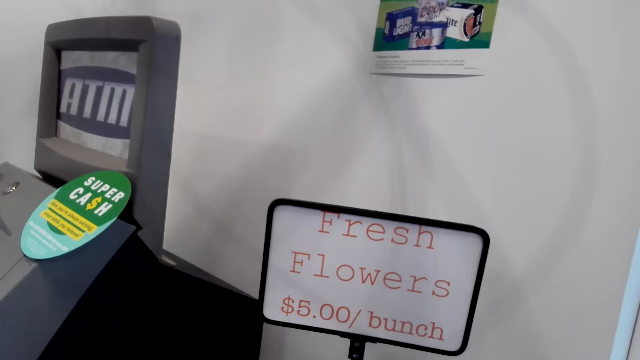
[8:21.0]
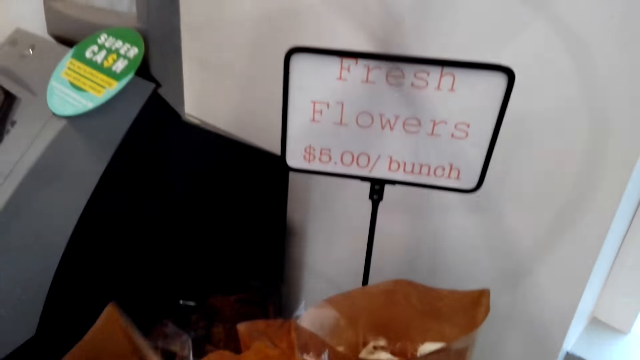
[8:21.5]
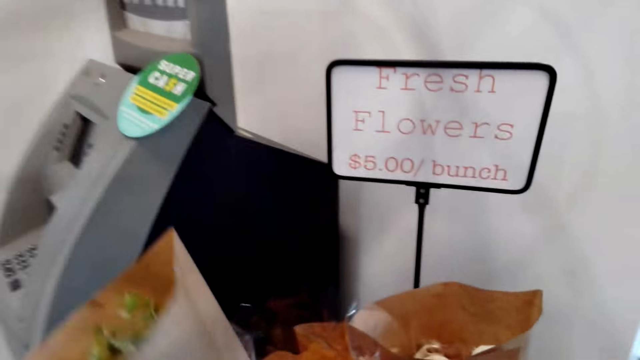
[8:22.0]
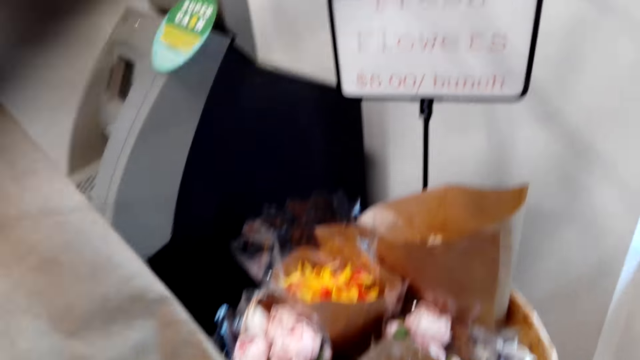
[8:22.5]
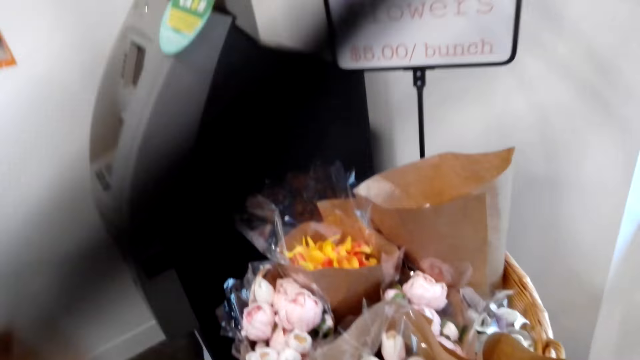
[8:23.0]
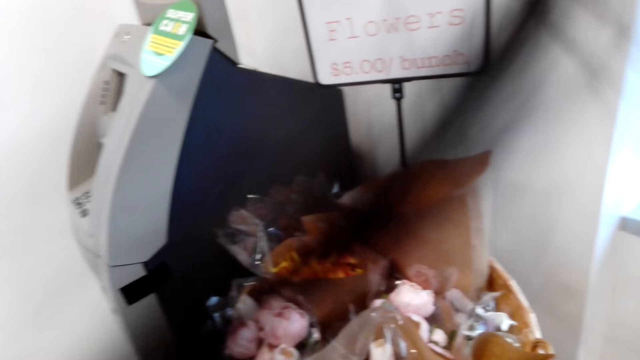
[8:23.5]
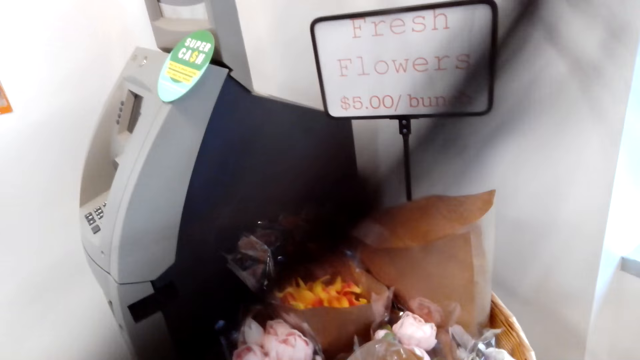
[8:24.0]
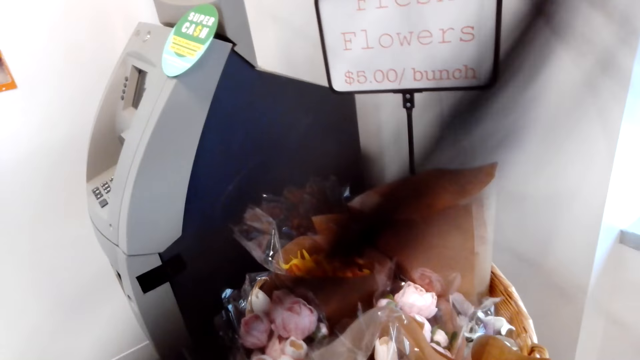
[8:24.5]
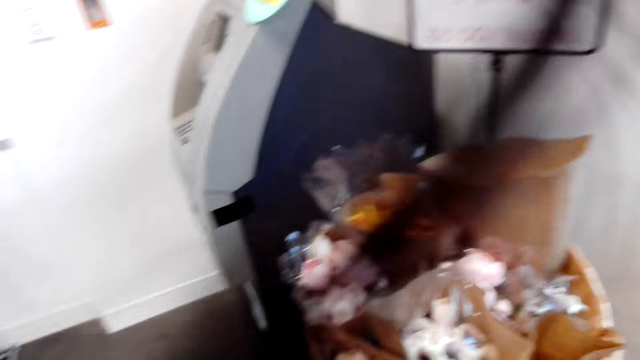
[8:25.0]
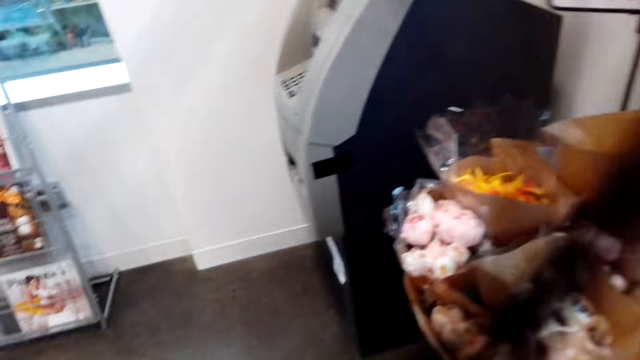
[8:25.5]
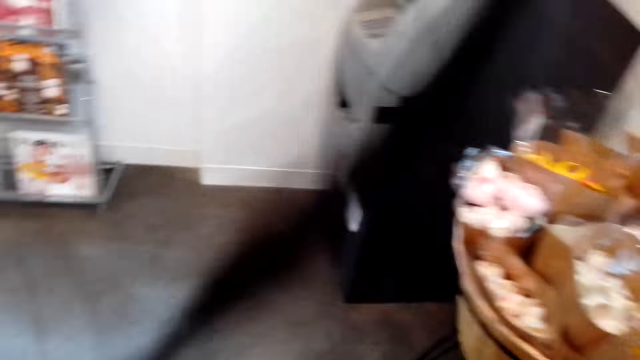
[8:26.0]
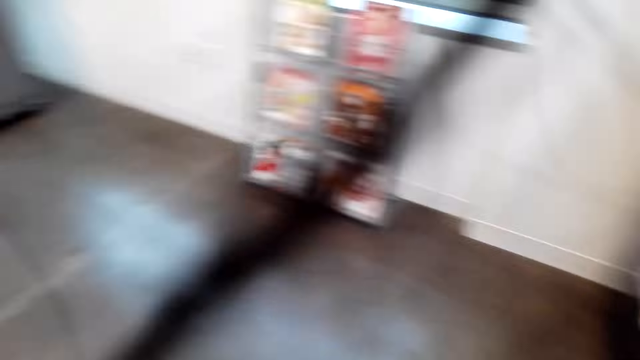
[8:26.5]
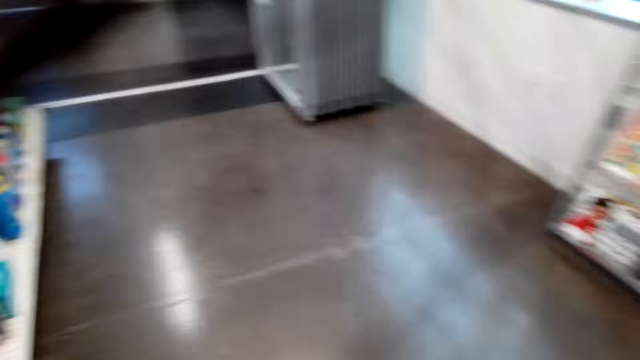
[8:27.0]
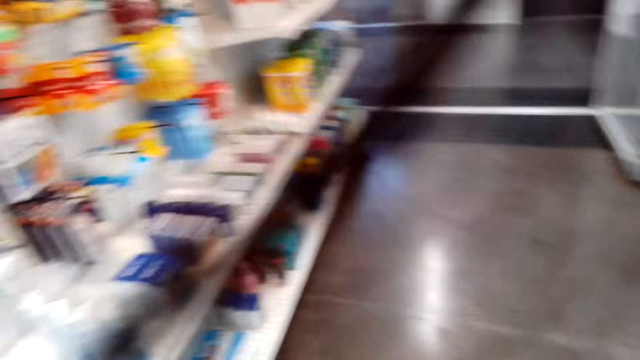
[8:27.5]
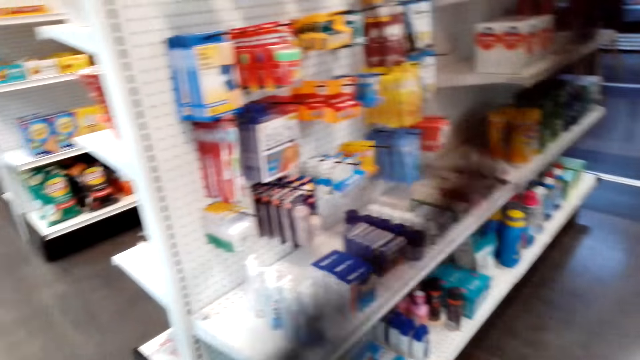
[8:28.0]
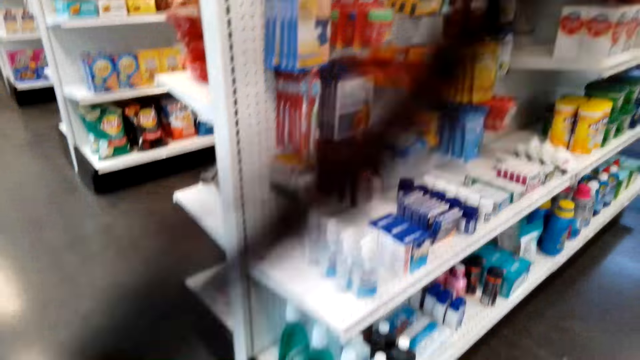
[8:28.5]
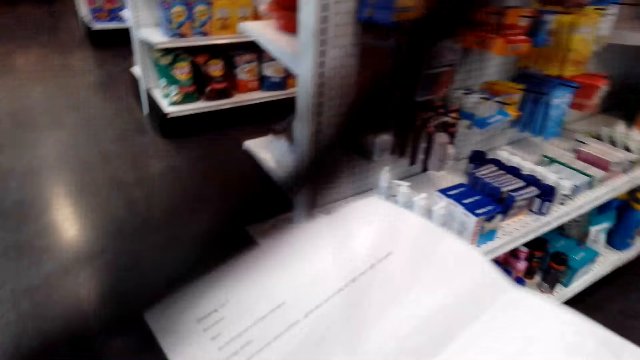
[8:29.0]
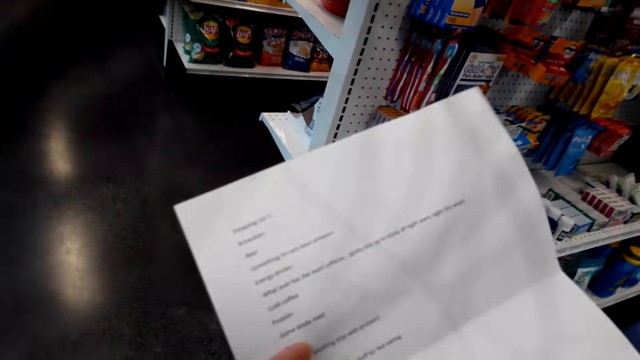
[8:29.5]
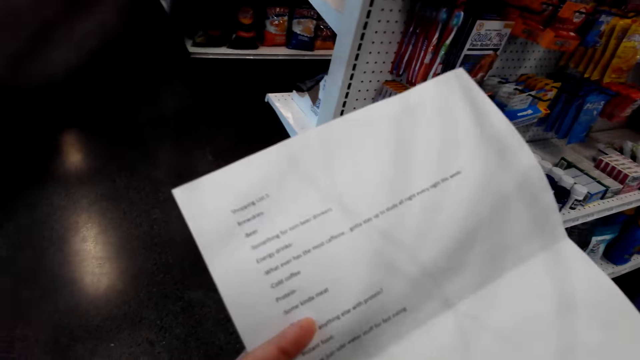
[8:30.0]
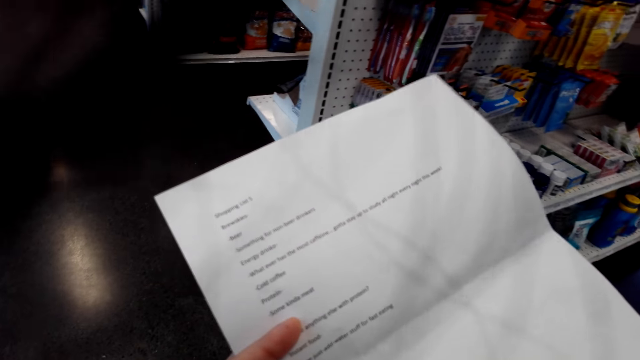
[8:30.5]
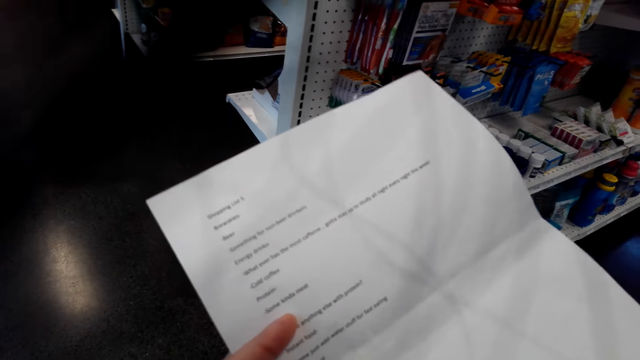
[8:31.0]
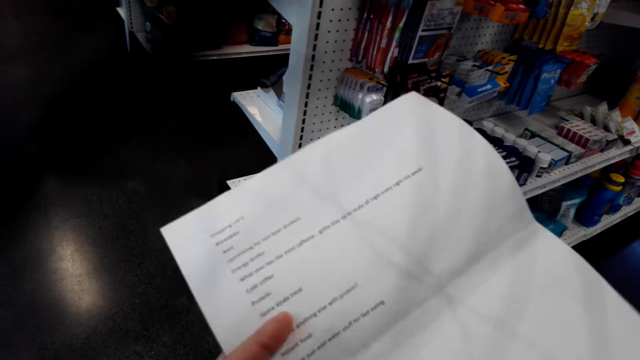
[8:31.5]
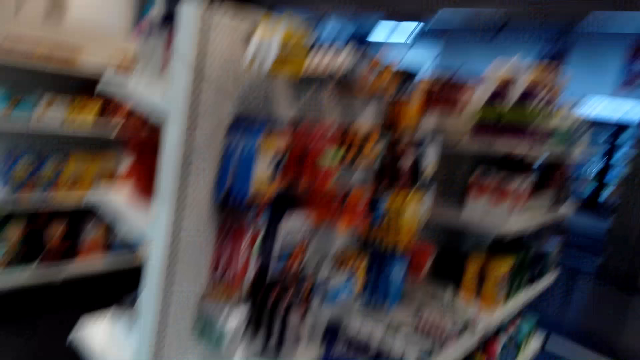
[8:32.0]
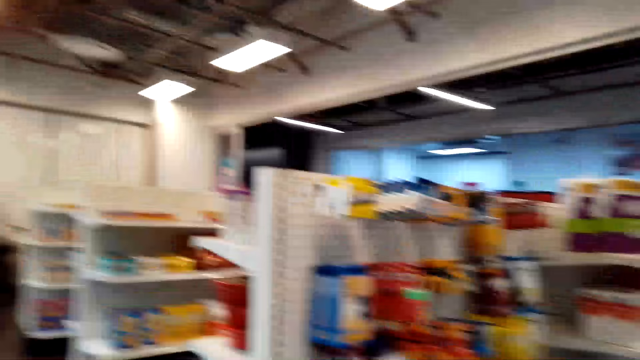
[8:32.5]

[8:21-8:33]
The camera wearer puts the flower in the basket. They walk and check the sheet of paper.

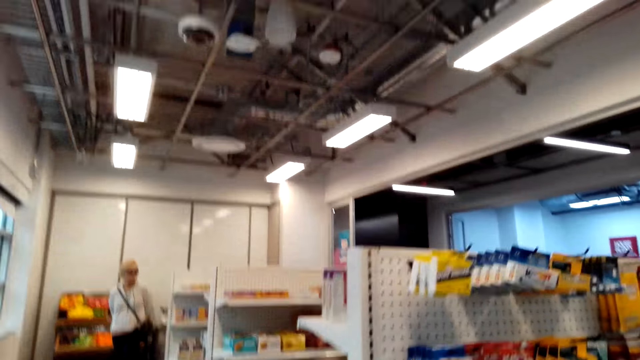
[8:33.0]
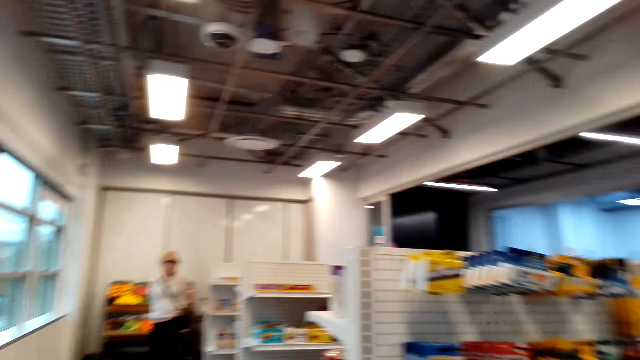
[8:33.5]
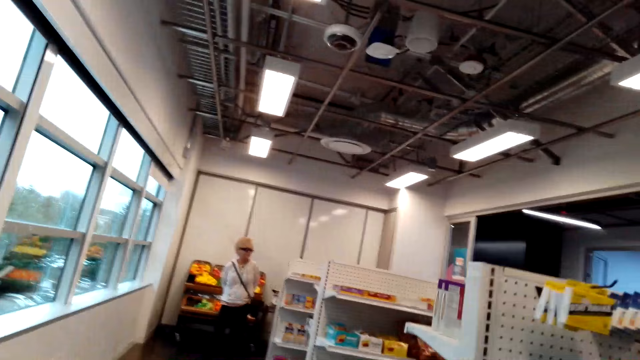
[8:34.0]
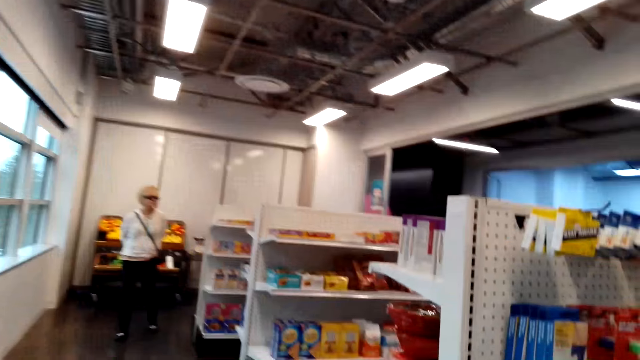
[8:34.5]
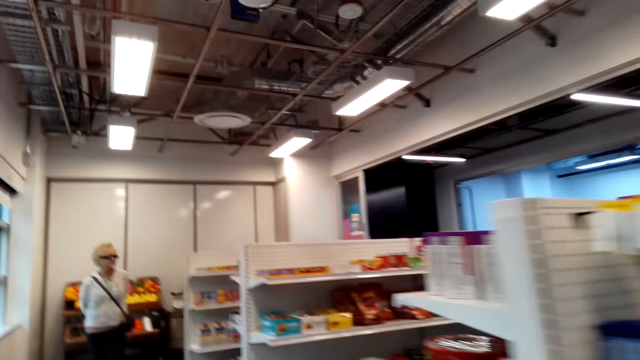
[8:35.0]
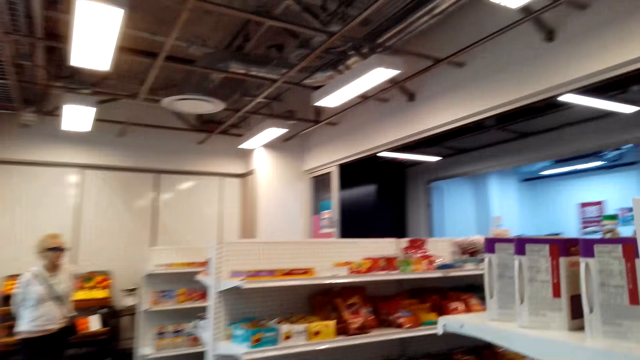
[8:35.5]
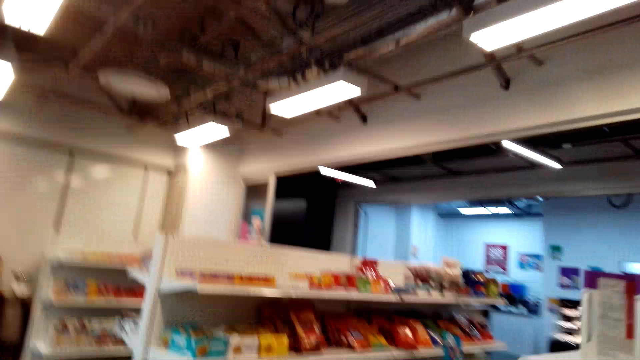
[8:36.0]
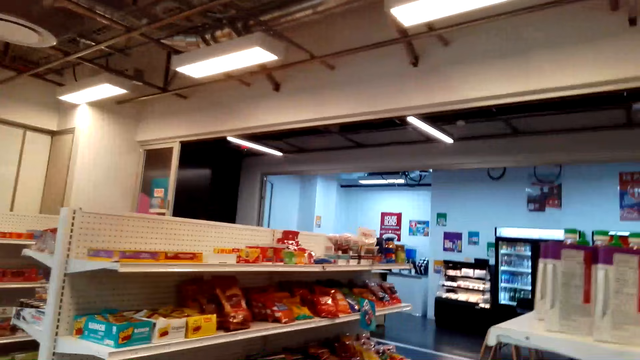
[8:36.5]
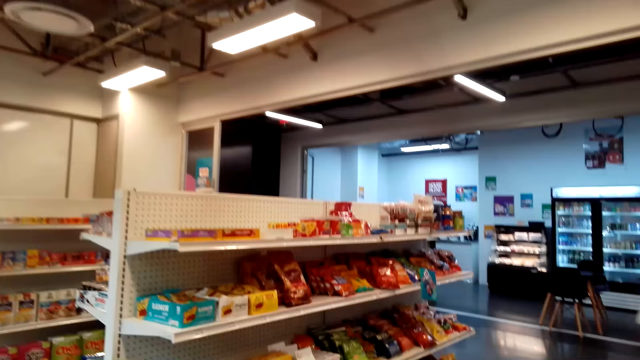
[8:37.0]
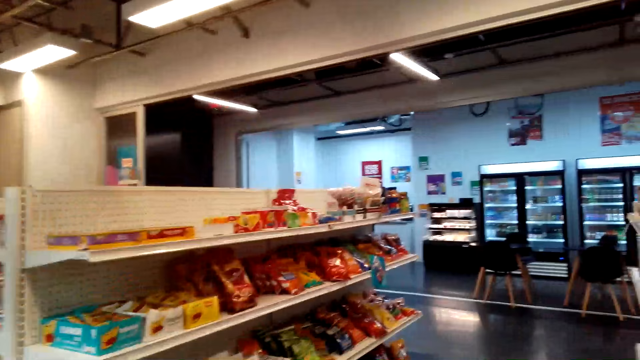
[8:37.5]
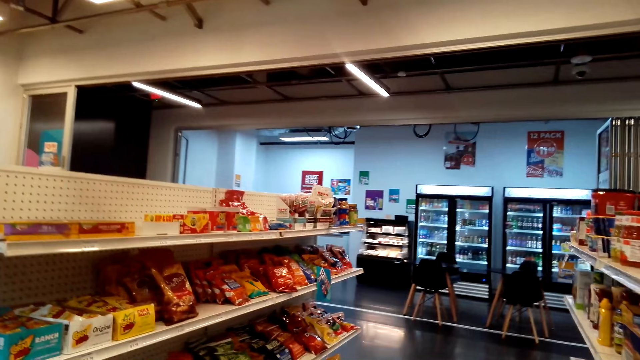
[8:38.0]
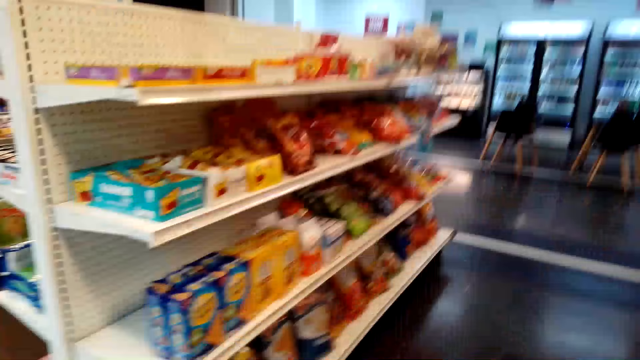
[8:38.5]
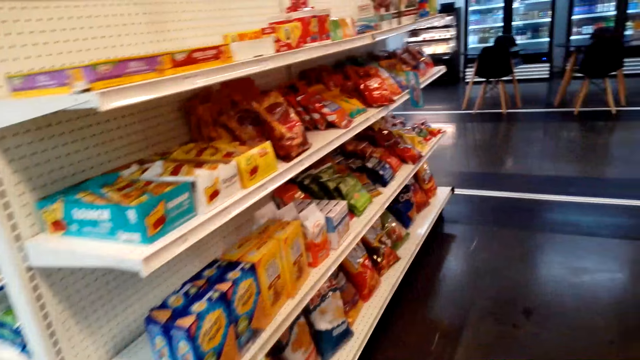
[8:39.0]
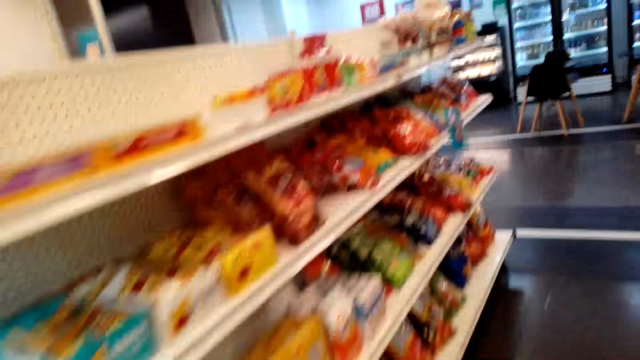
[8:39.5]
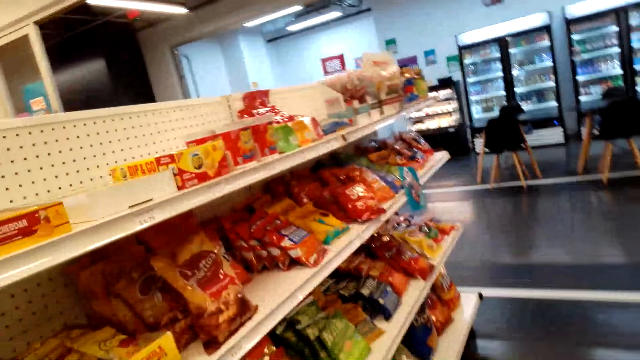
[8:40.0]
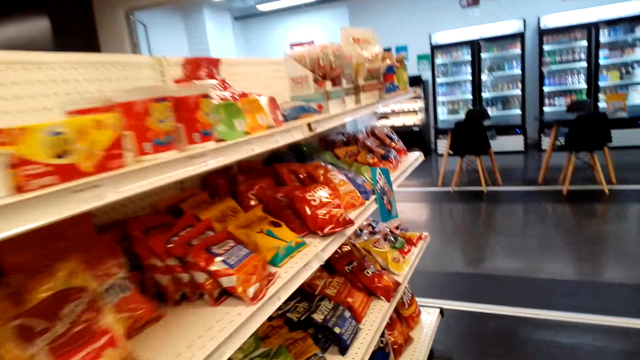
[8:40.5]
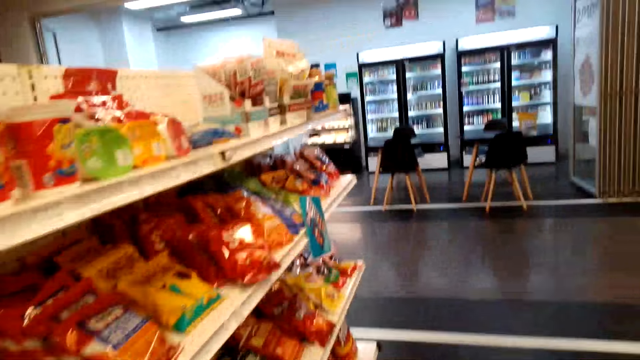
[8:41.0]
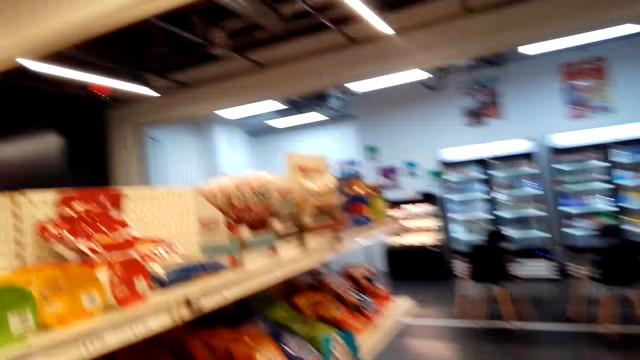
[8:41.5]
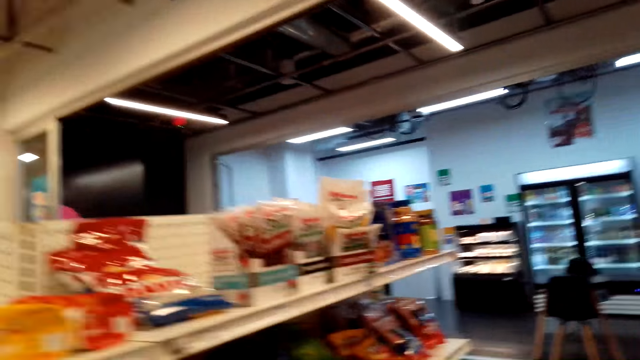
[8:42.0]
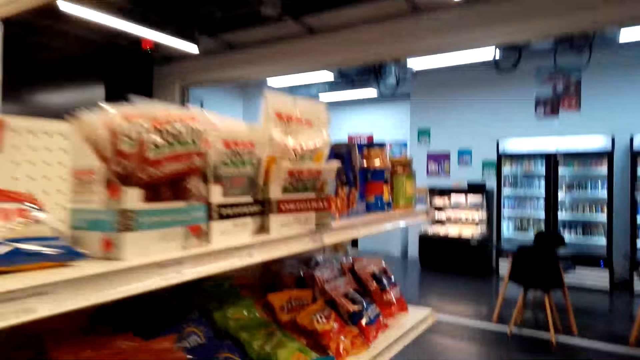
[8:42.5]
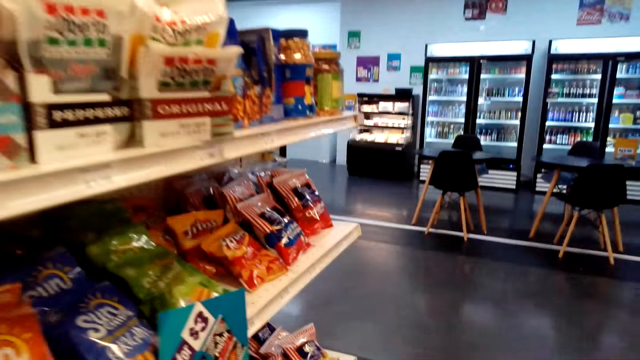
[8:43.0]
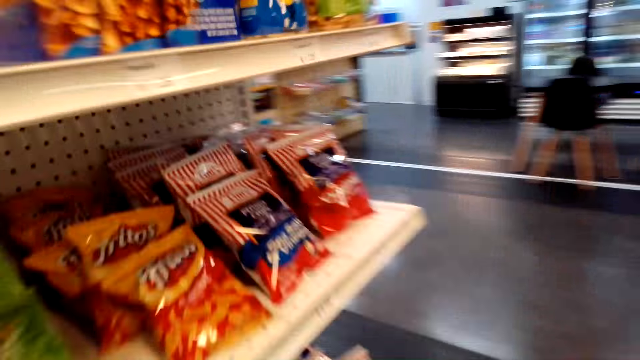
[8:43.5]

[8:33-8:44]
The camera wearer walks around the shelf.
